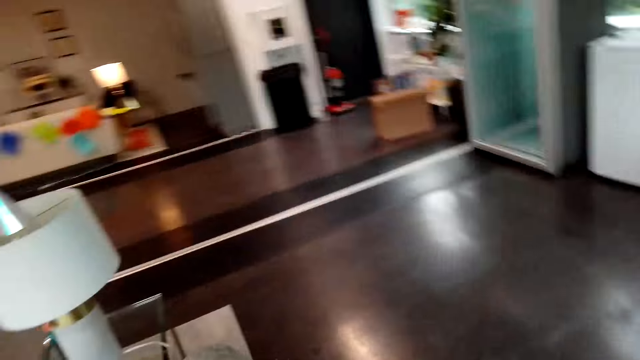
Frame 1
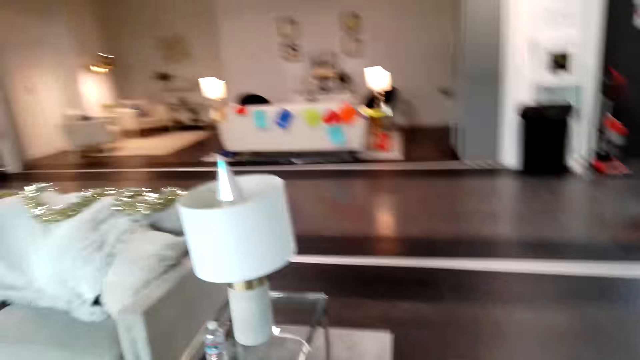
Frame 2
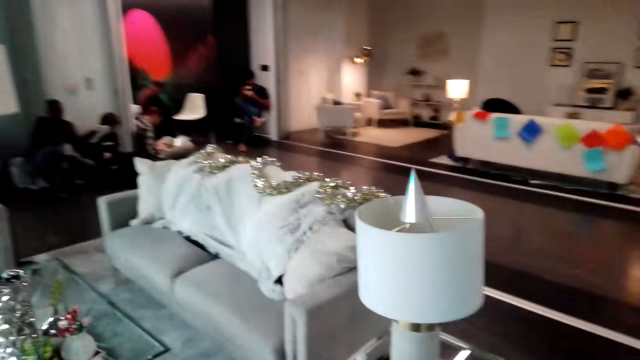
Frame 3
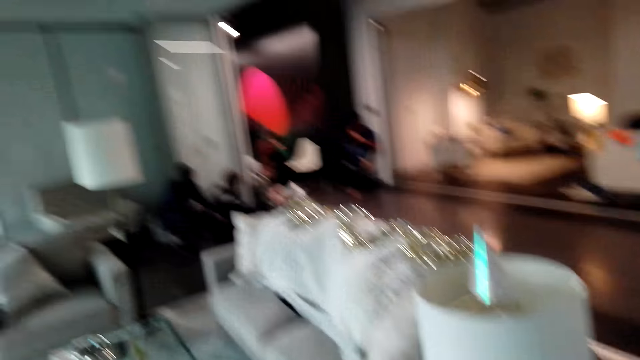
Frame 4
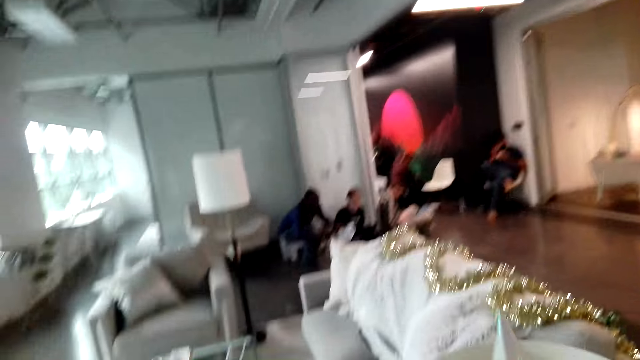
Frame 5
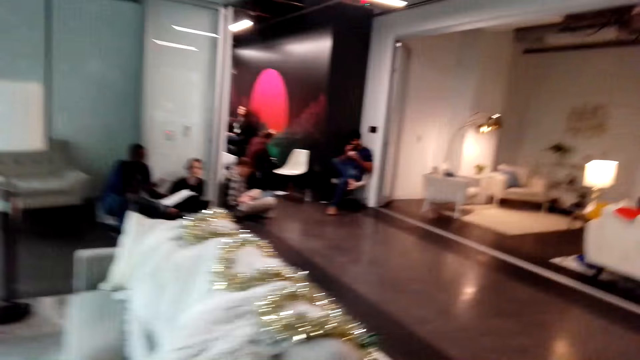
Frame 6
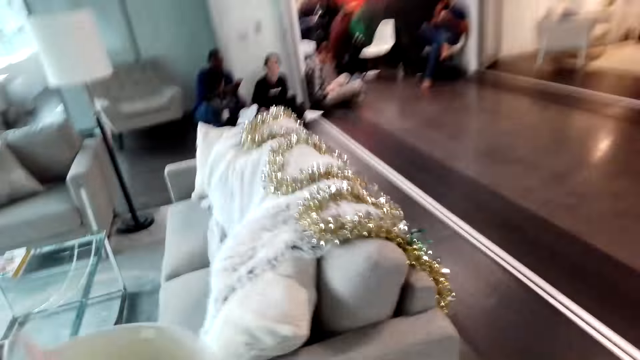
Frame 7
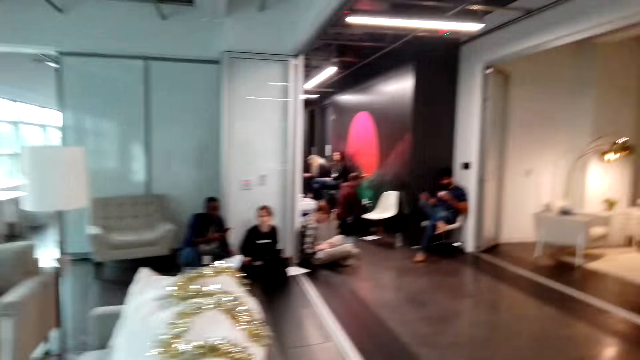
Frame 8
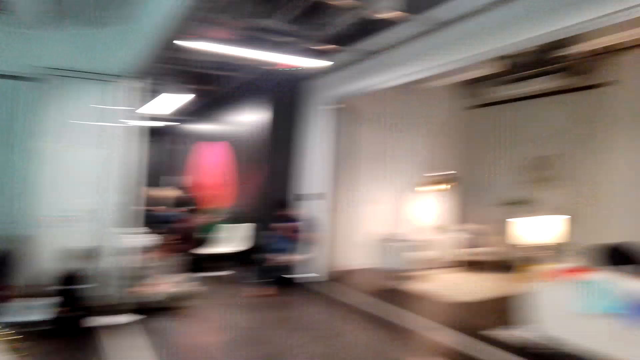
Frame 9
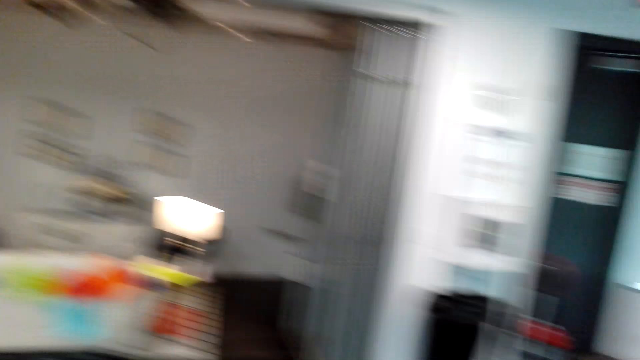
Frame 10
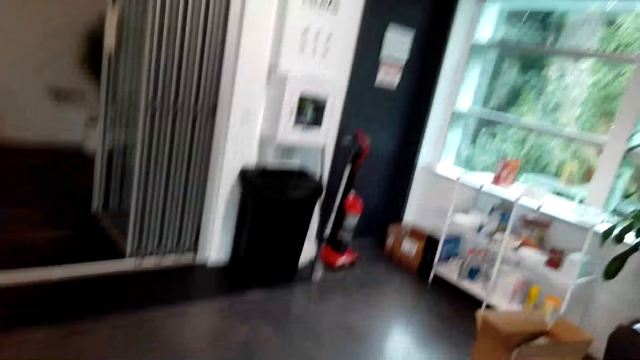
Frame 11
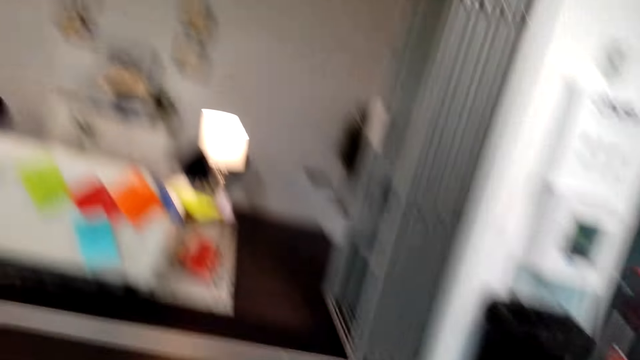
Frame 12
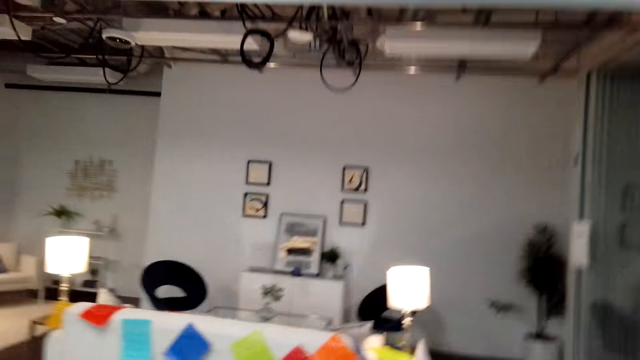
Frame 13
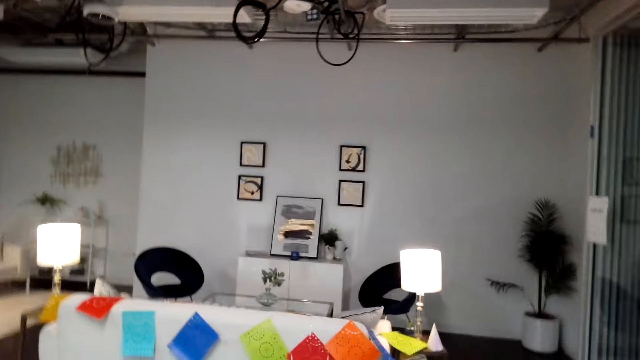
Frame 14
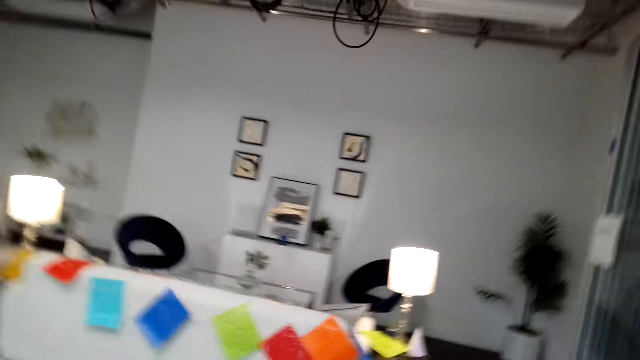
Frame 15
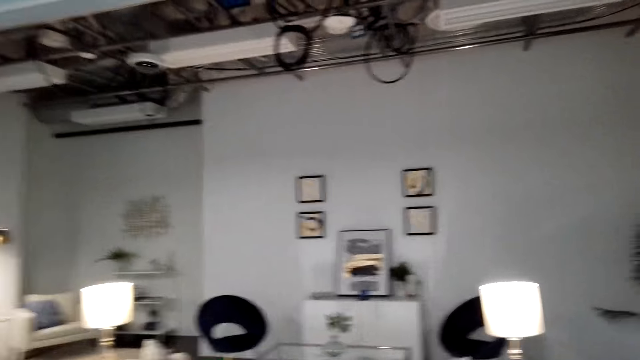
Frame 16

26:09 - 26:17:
The camera wearer interacts with someone.

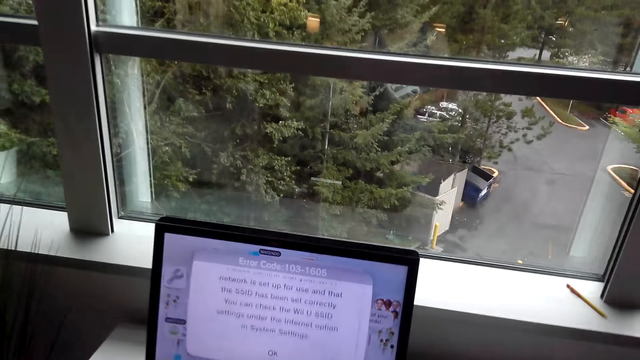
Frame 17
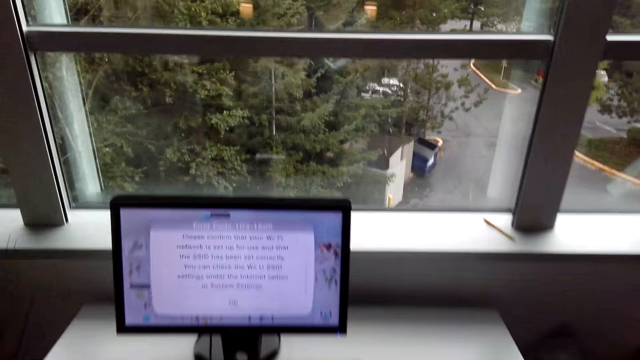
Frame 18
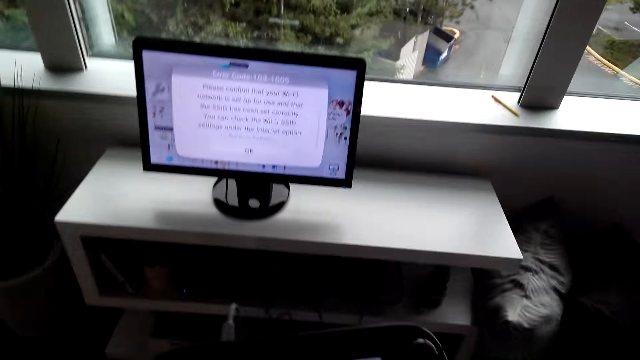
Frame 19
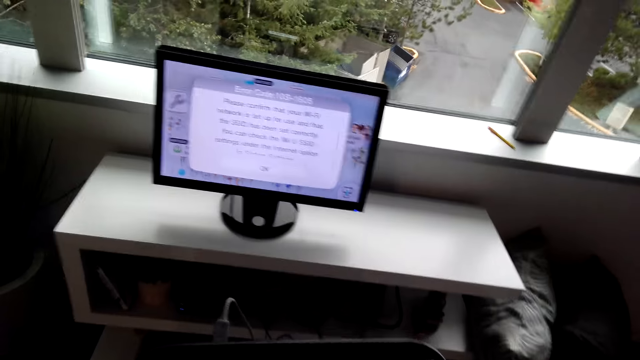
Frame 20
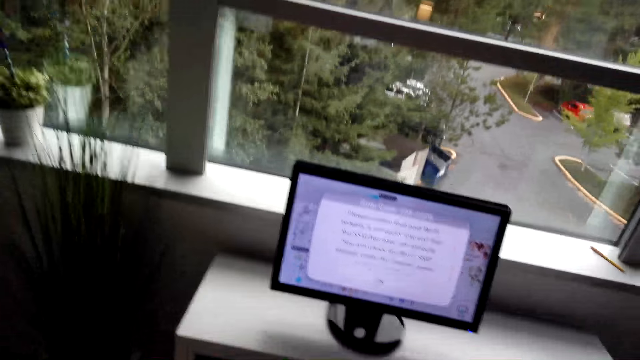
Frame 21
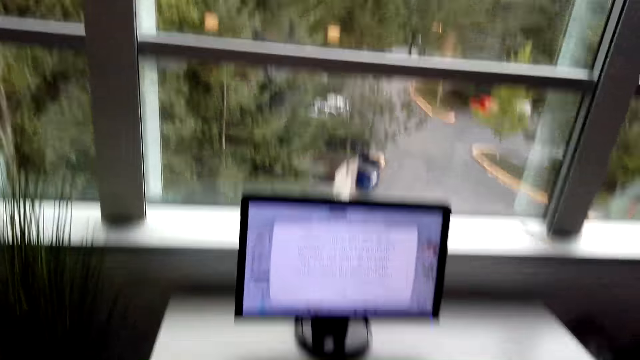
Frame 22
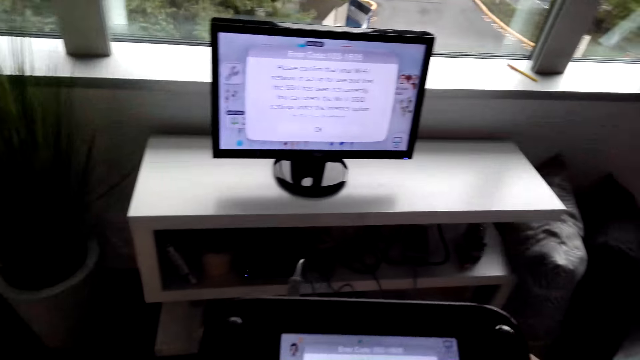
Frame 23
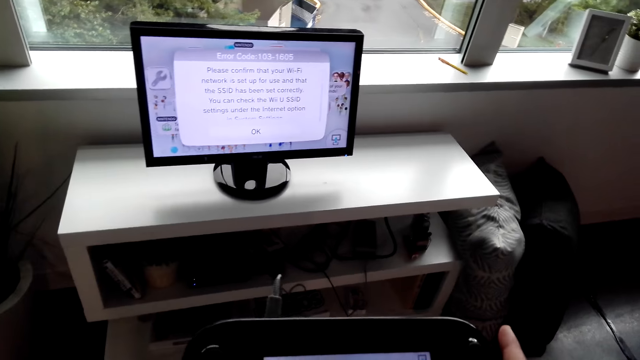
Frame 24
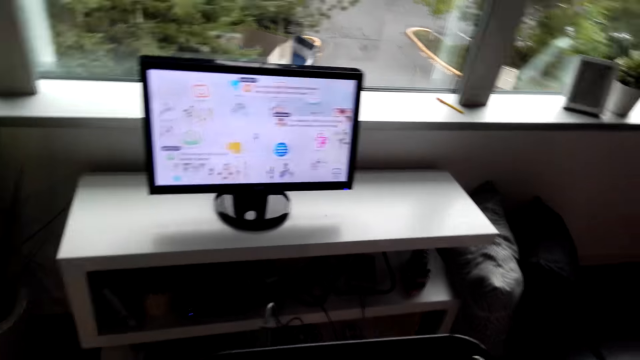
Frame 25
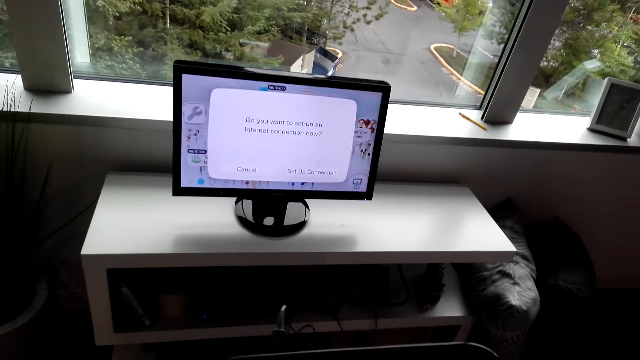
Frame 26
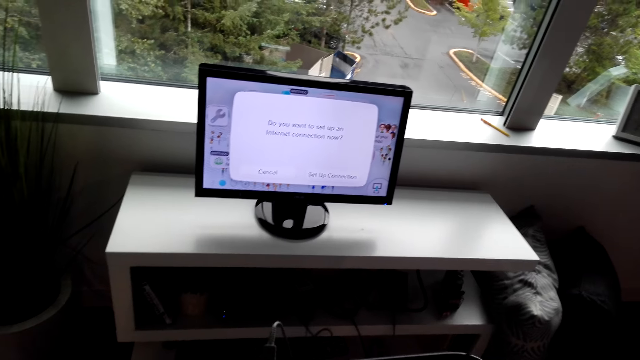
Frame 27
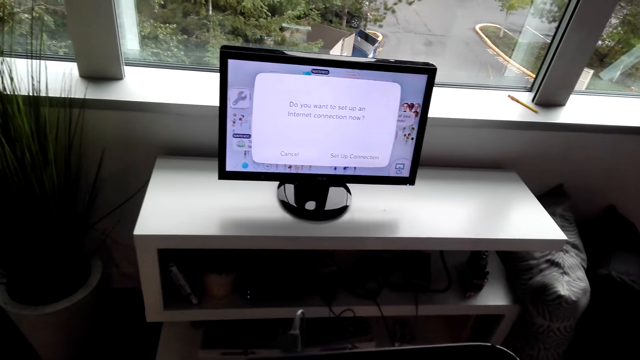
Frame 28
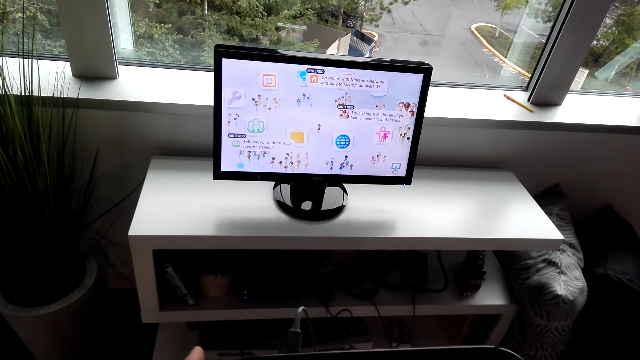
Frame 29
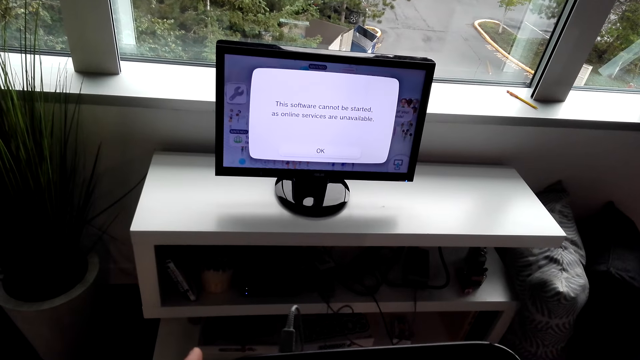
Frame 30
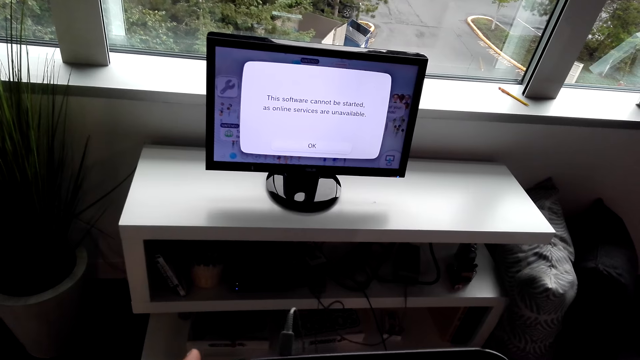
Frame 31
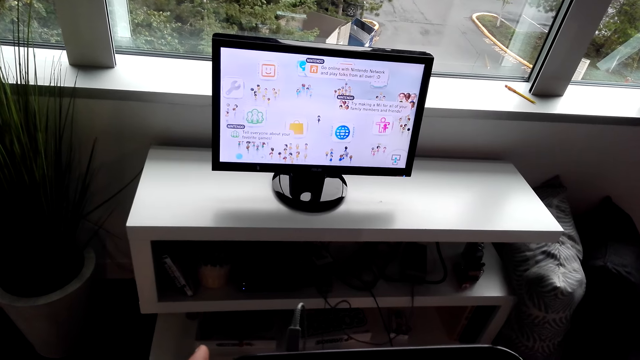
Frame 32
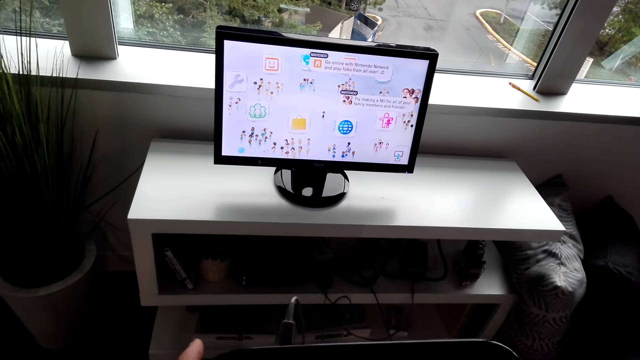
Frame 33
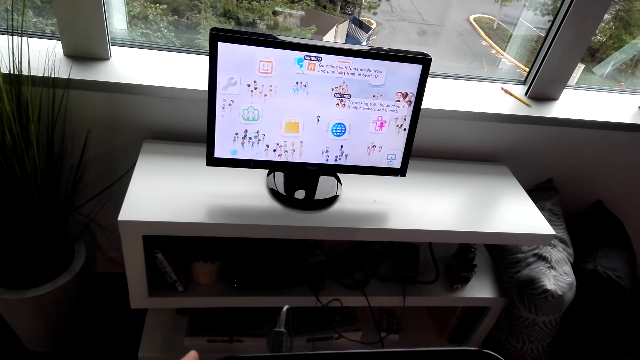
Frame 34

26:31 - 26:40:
The camera wearer presses the phone. They play a video game.

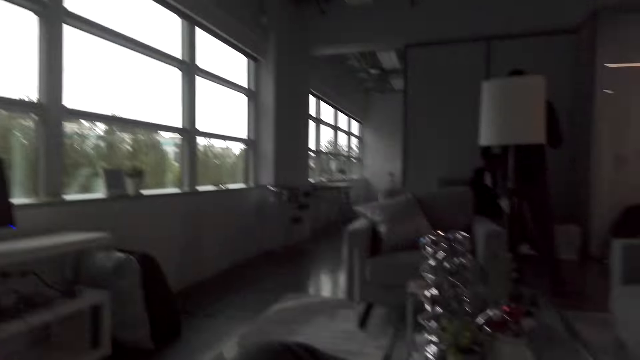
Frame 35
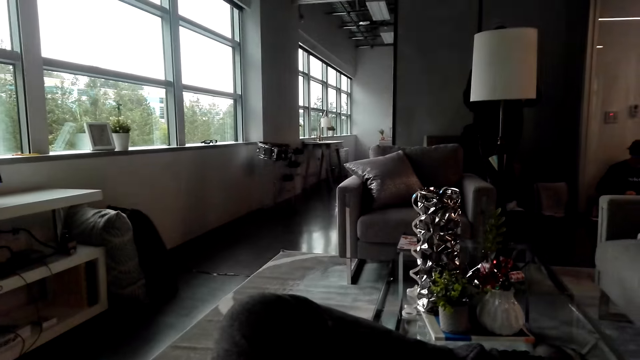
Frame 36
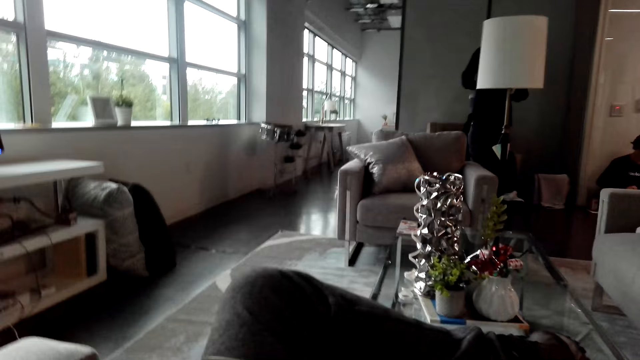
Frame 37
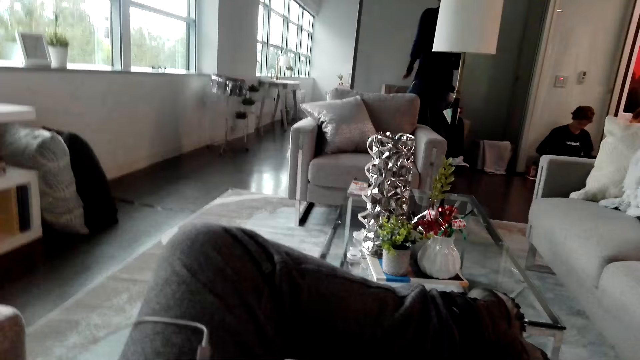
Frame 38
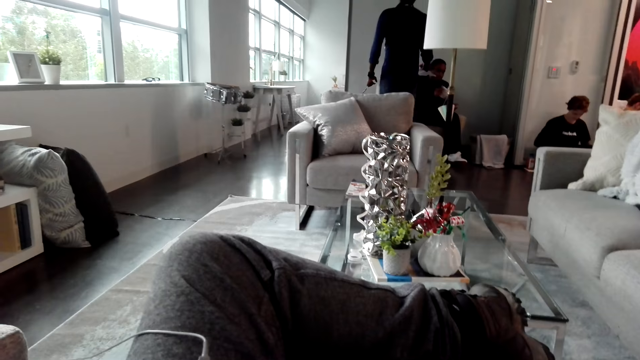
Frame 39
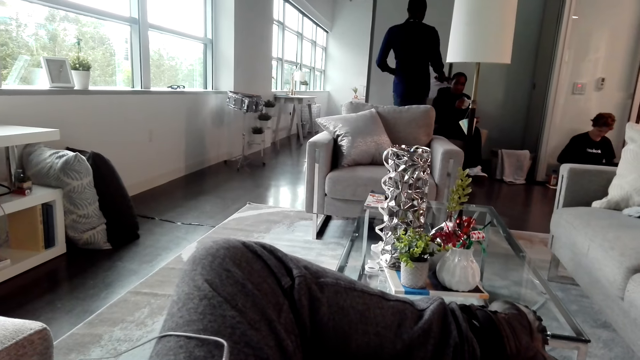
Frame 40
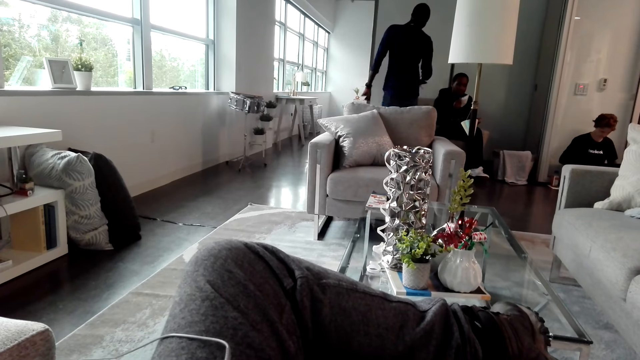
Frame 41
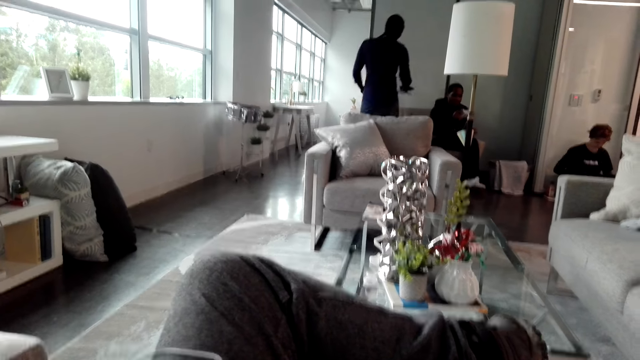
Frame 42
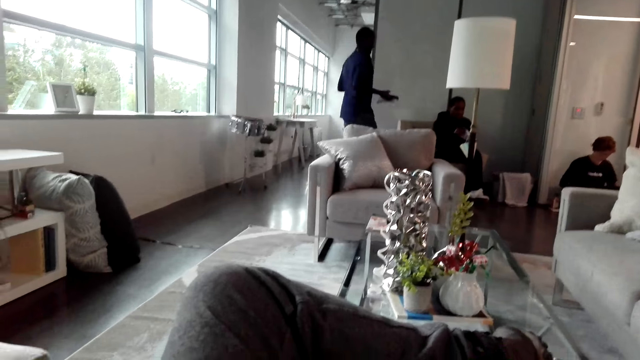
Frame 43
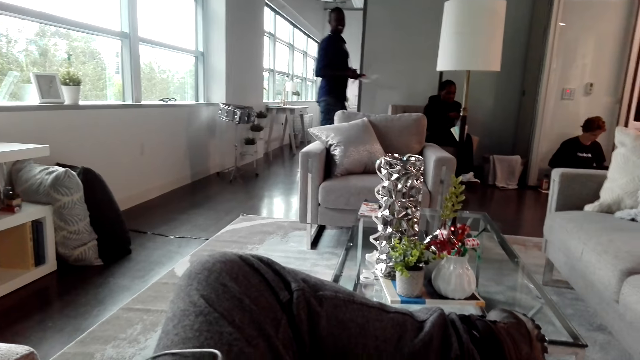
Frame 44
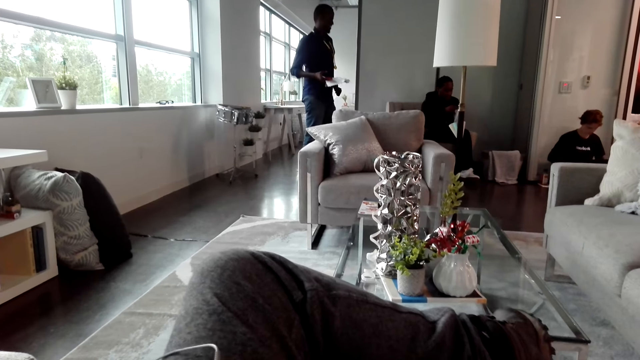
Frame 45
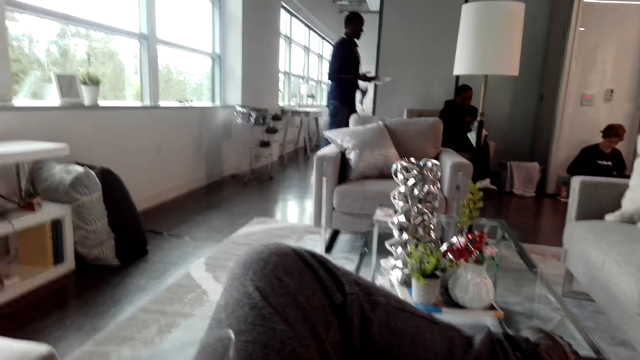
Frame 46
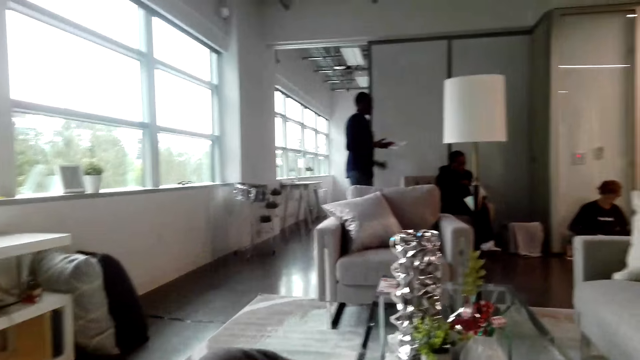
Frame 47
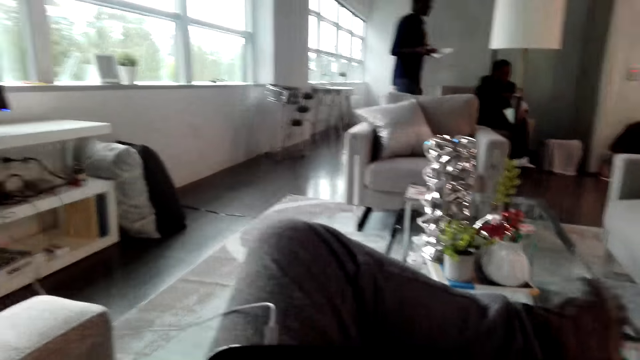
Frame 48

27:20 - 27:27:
The camera wearer moves the left hand. They look around.
